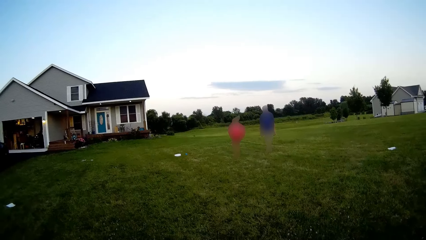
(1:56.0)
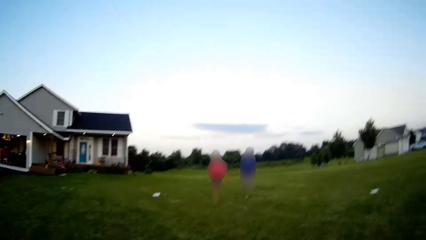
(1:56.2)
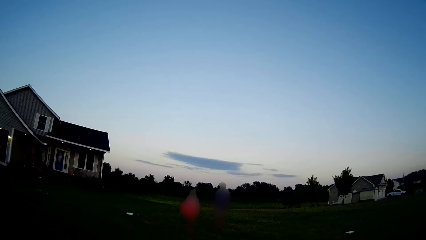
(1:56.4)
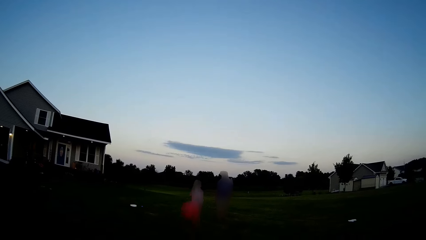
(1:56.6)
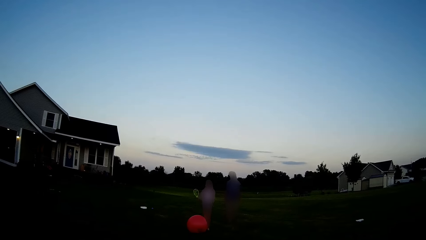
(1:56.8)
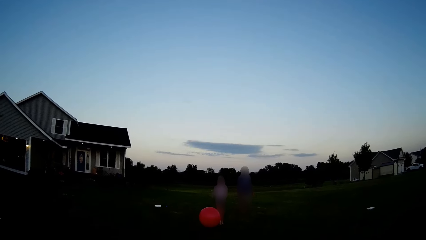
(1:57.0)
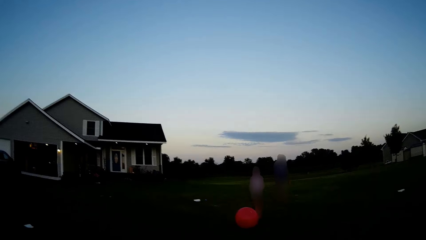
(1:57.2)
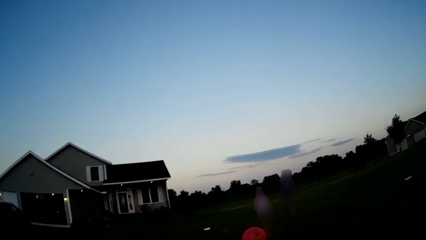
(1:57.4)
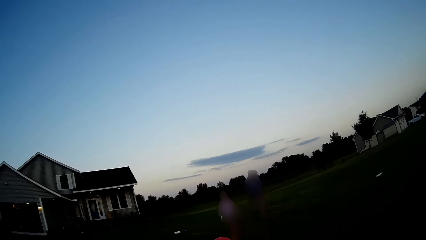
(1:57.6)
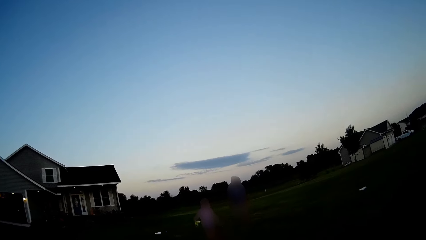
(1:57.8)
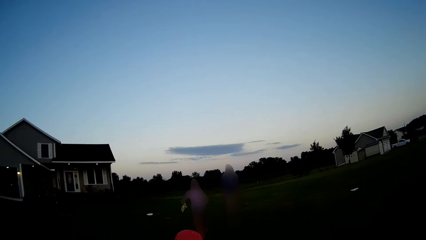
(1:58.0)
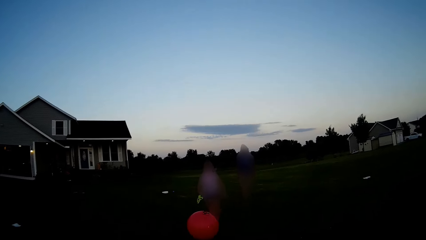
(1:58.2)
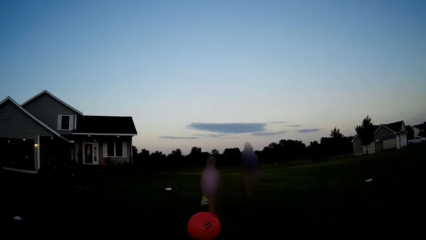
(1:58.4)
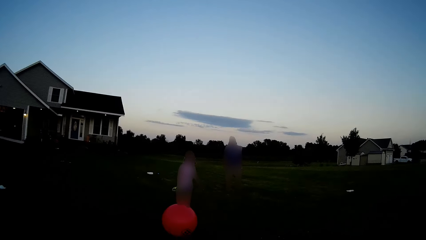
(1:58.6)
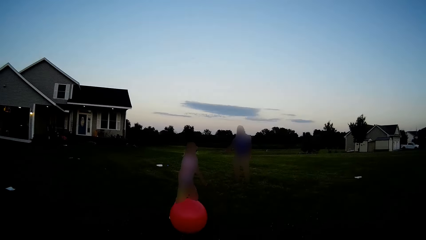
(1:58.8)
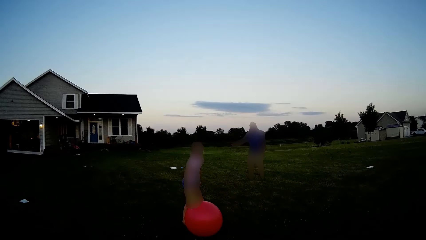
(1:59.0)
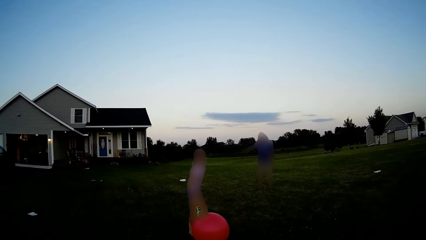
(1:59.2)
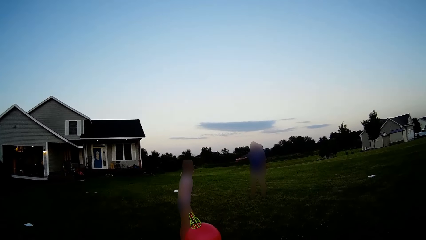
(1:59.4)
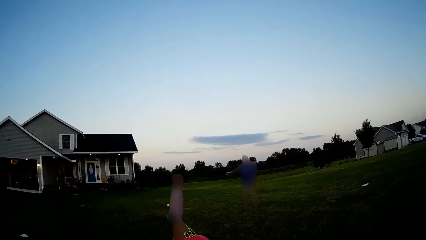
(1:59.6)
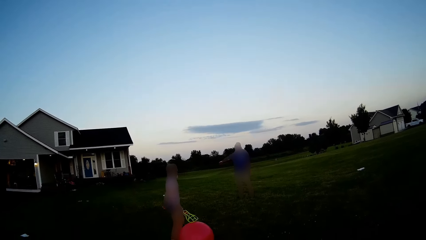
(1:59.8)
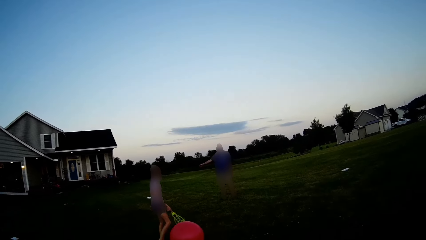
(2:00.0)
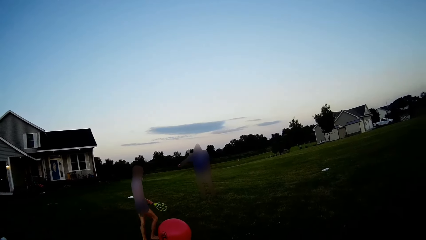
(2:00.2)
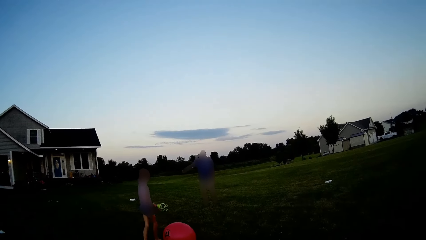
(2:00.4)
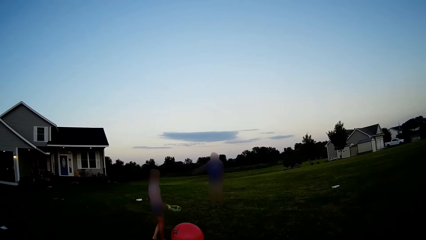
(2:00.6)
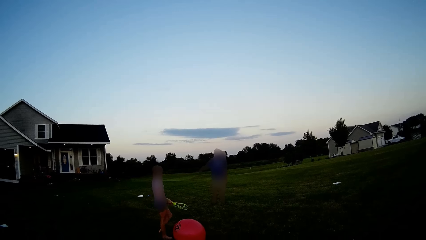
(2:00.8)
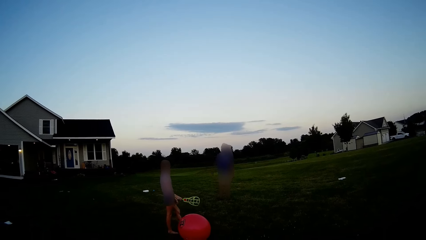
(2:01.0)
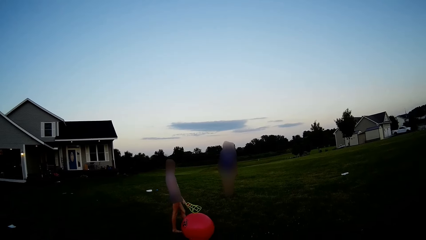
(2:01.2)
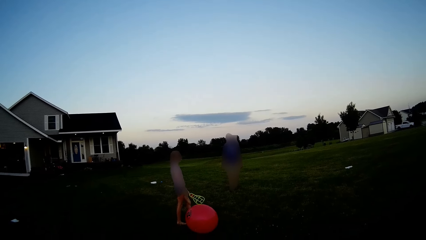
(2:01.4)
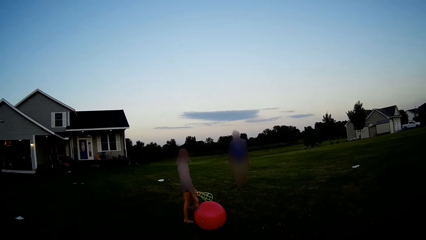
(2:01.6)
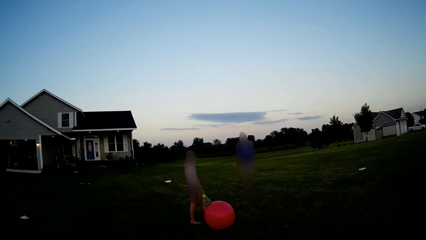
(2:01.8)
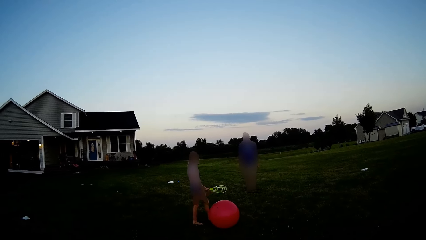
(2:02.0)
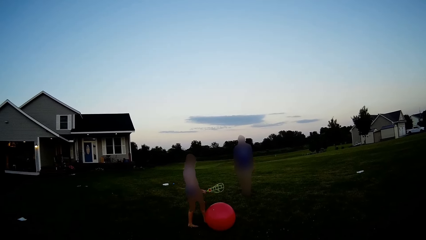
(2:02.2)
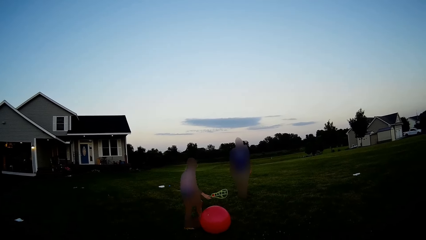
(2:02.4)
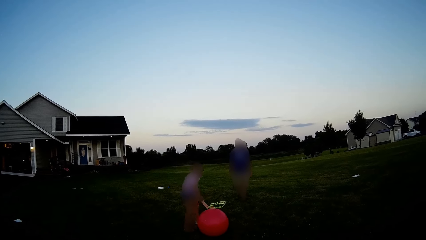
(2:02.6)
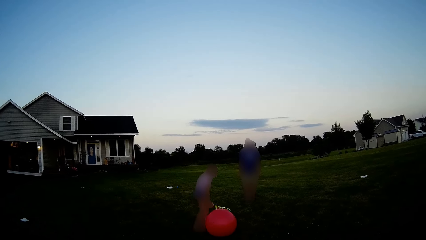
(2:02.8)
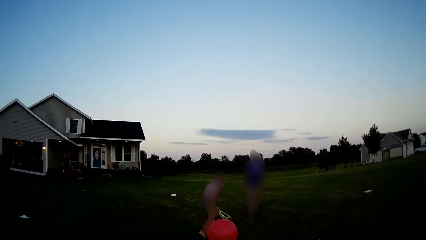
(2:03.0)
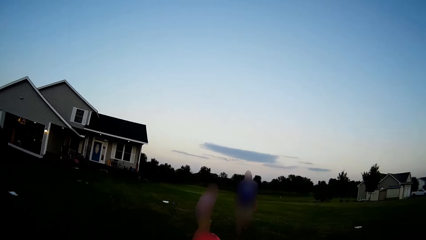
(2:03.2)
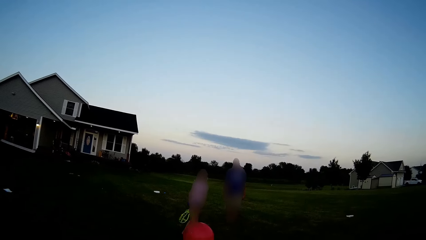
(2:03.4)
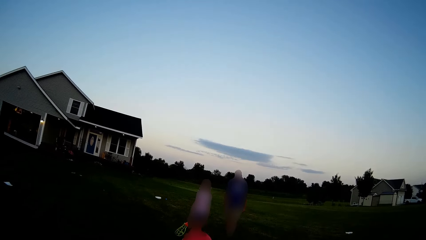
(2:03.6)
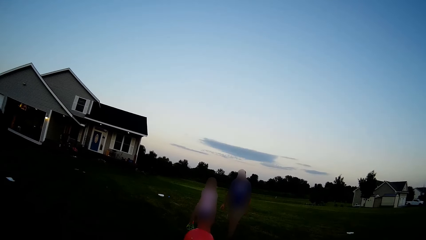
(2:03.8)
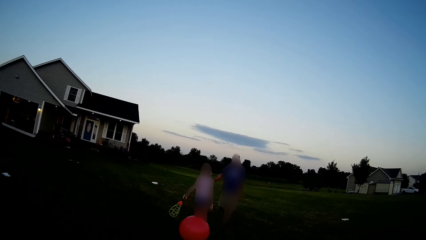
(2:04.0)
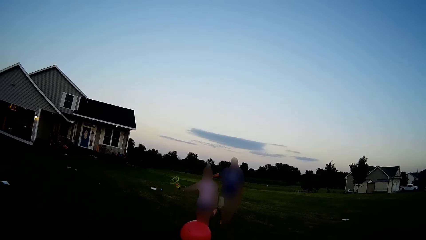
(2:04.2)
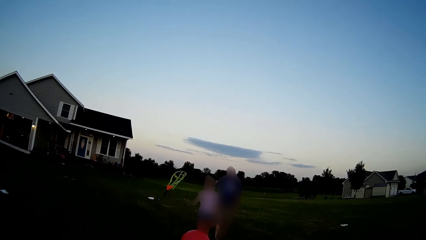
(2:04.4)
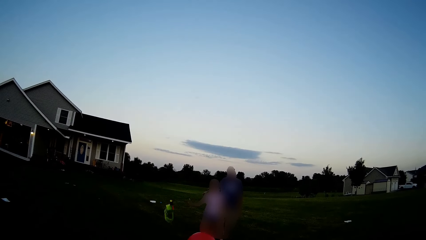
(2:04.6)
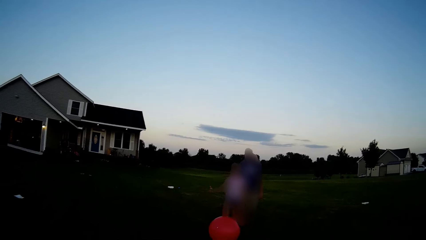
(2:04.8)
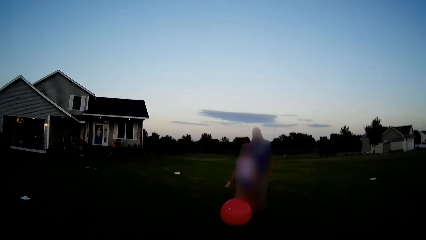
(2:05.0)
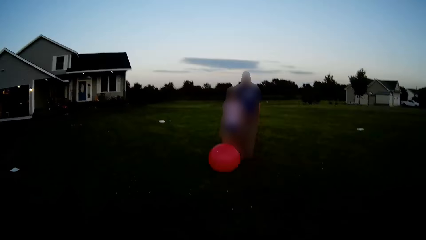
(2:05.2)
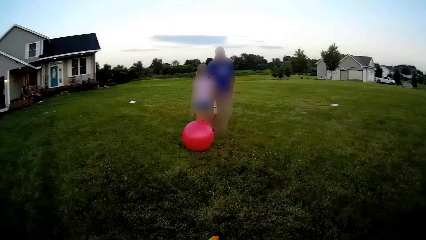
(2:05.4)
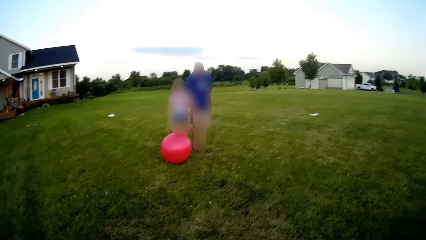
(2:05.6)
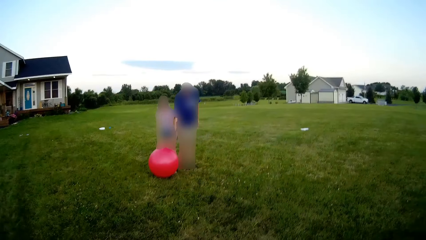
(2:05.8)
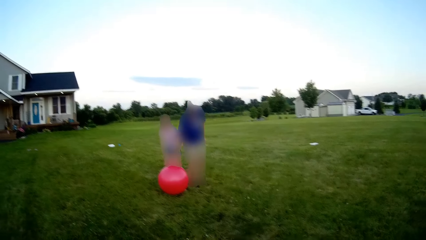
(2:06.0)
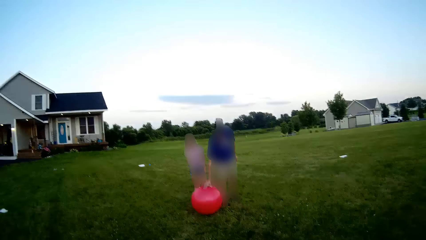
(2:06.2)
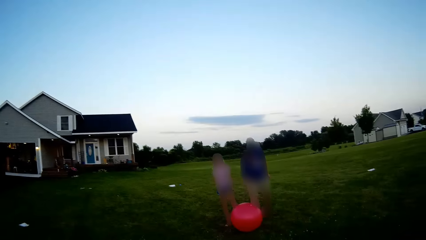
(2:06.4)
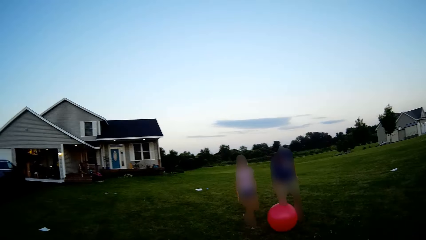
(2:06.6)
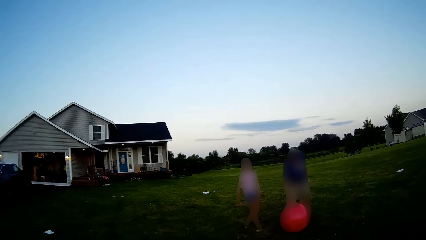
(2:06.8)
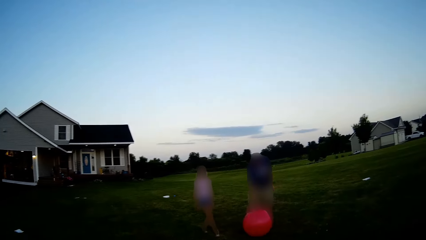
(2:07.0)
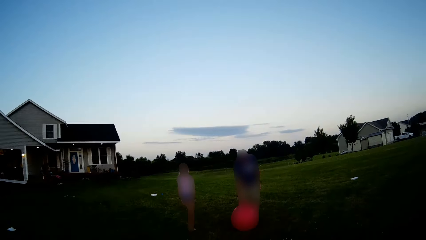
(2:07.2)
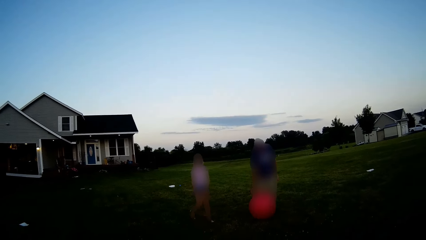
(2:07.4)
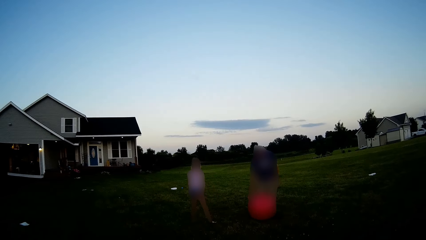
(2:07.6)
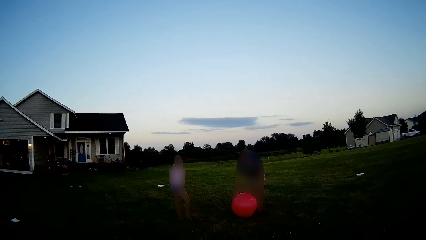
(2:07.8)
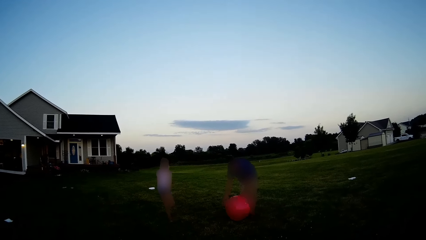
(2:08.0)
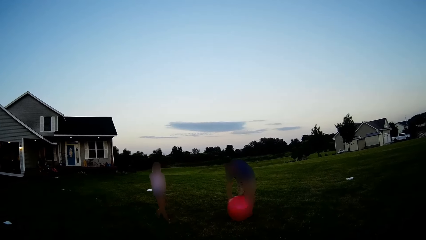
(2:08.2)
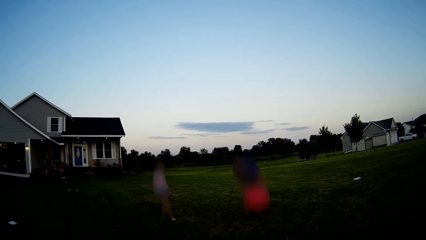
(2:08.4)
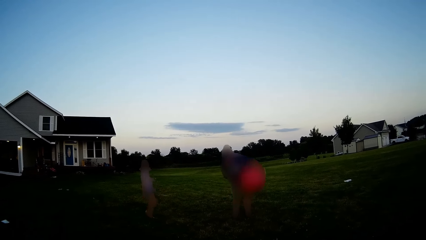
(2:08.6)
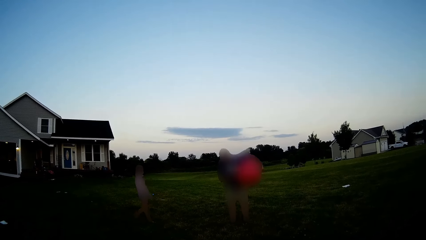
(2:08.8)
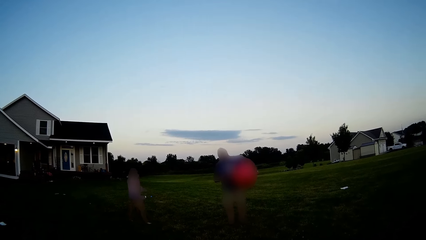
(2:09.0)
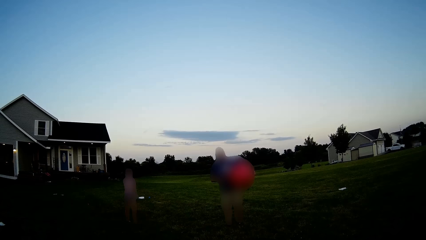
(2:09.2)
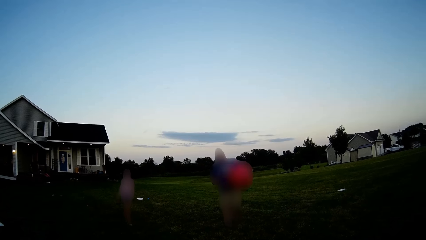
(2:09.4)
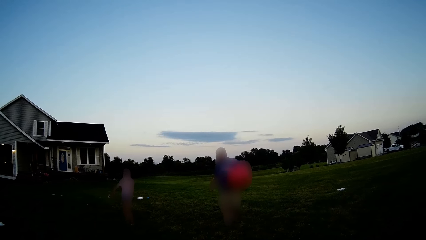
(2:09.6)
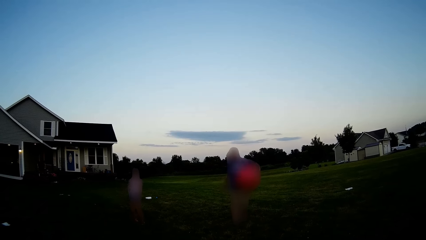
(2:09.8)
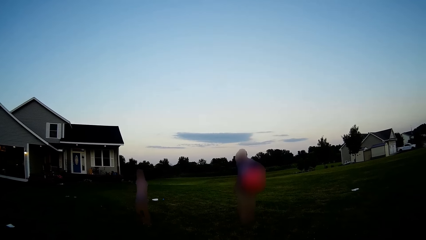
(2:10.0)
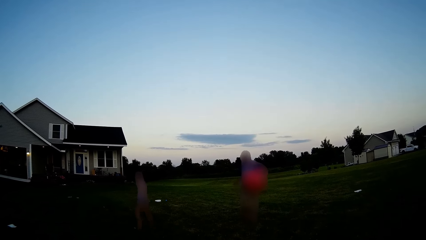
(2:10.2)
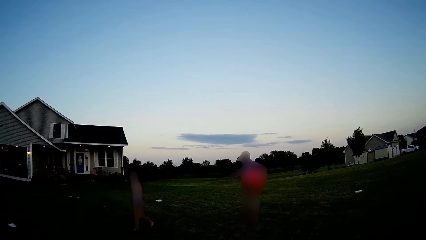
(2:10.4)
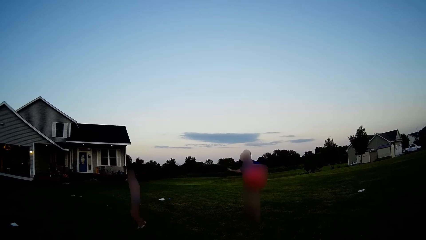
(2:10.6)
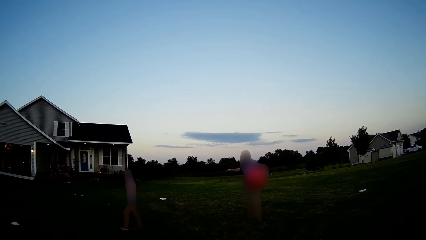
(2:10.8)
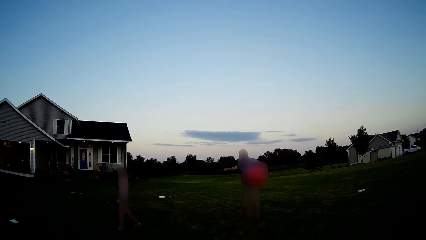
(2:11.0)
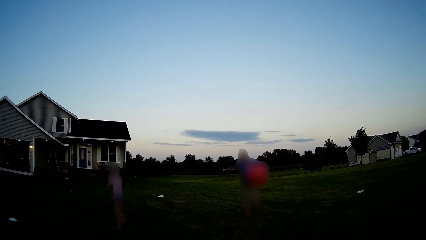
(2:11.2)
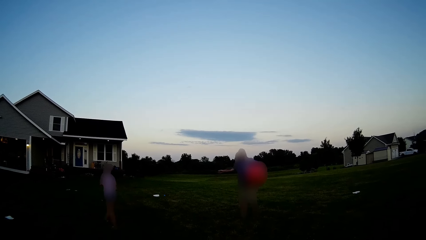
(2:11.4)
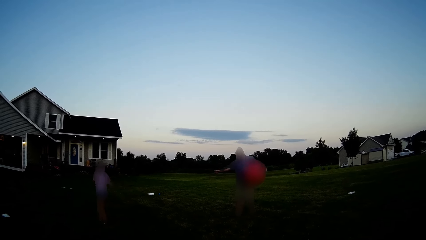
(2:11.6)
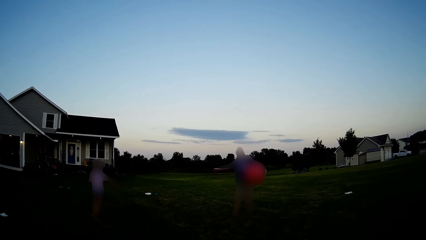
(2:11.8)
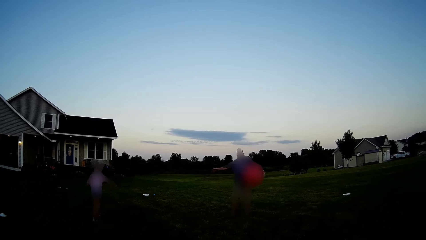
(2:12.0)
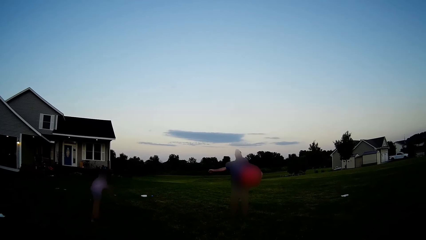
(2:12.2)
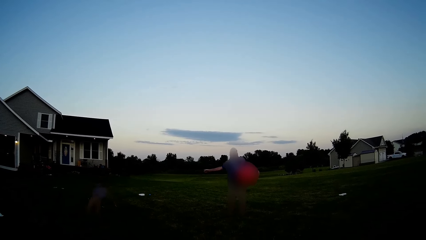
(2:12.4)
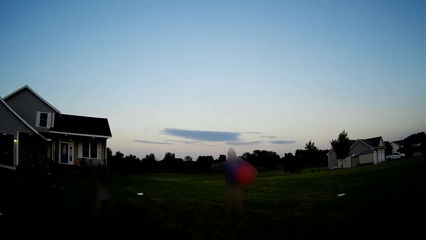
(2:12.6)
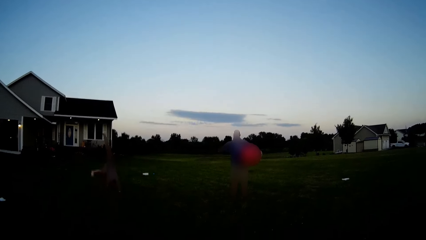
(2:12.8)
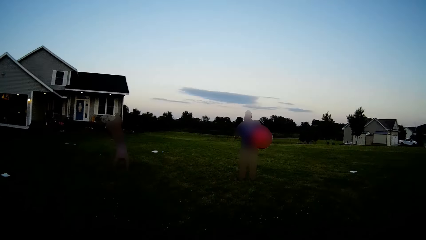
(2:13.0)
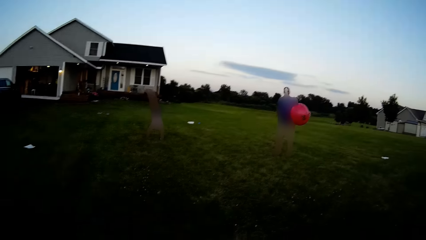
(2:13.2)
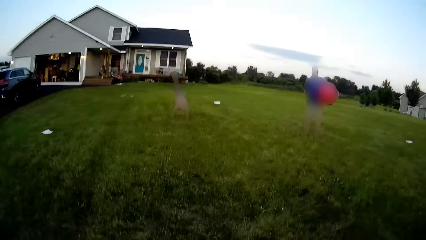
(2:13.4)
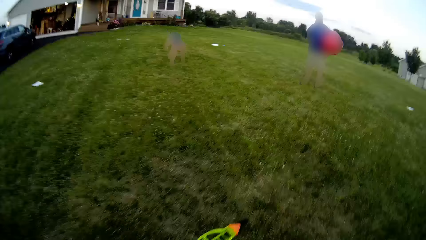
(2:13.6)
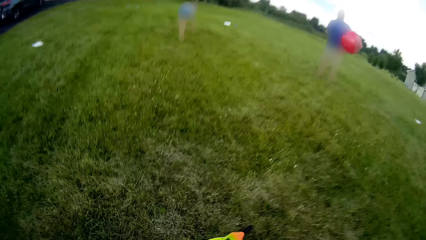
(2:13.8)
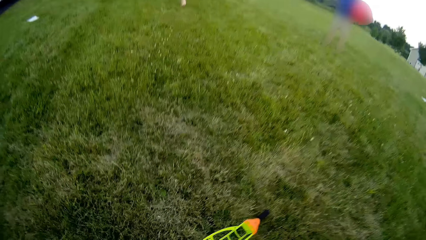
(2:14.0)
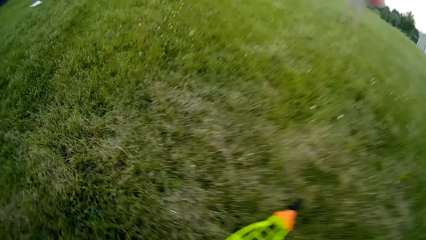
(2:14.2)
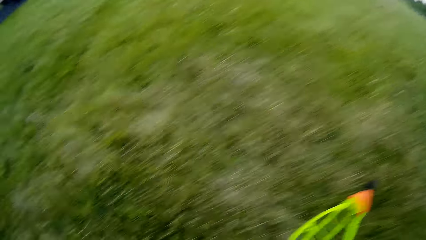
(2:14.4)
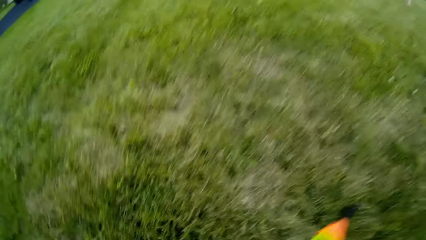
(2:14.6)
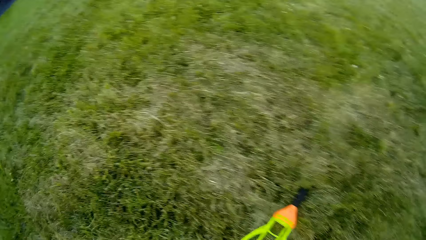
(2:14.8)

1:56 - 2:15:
A woman plays. The camera wearer converses to a man and the woman. The man picks up the balloon or gym ball. The woman converses with the man. The woman plays.
